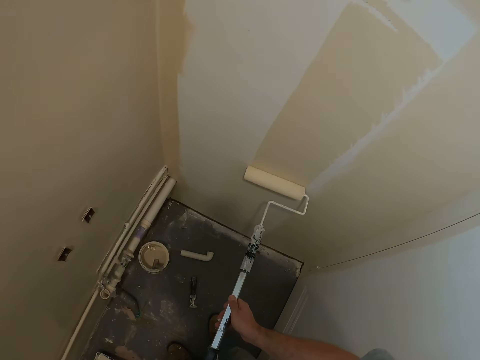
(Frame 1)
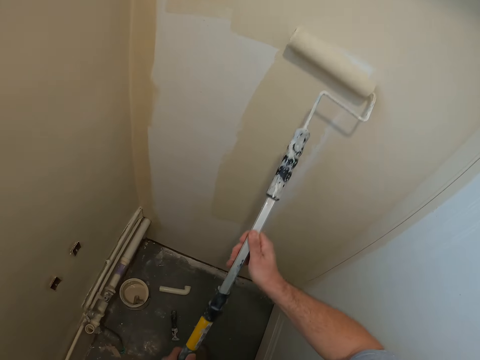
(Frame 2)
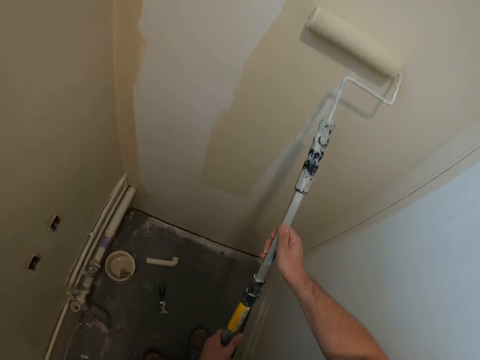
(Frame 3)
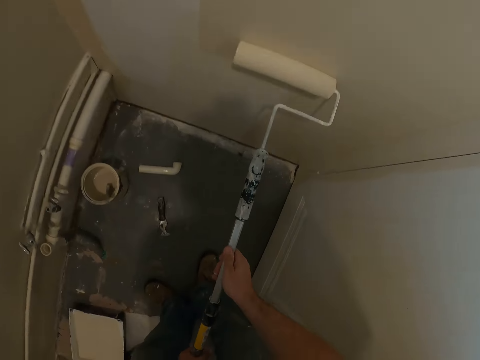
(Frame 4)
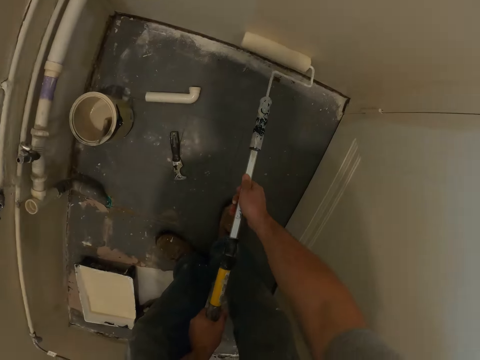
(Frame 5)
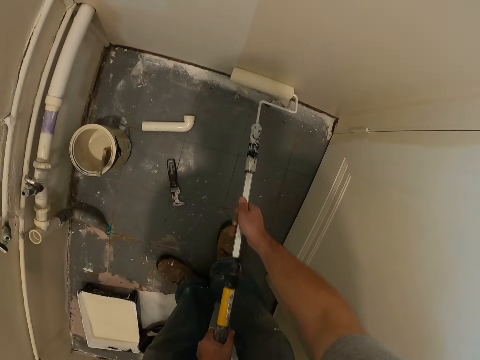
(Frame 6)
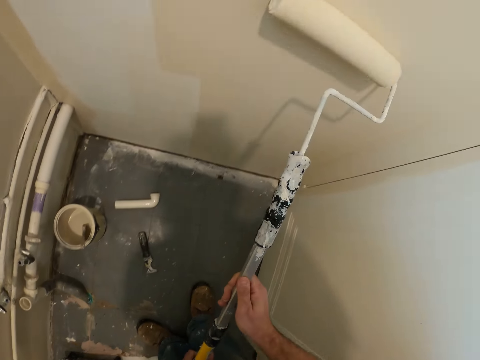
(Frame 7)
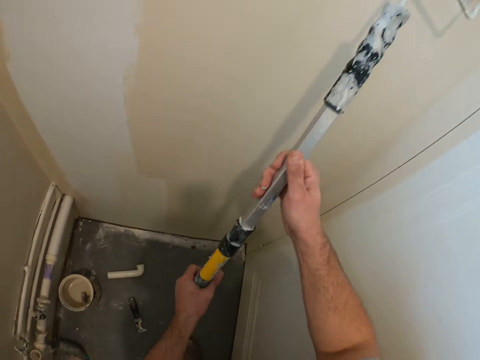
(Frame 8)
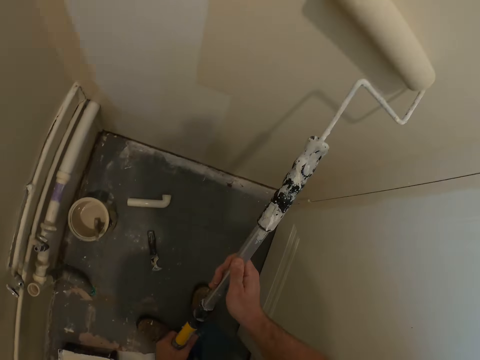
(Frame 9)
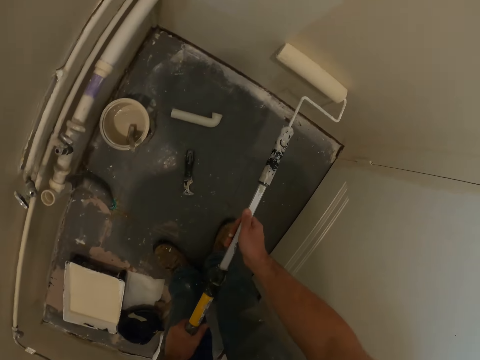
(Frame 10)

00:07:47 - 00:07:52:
The camera wearer paints the wall with a brush.

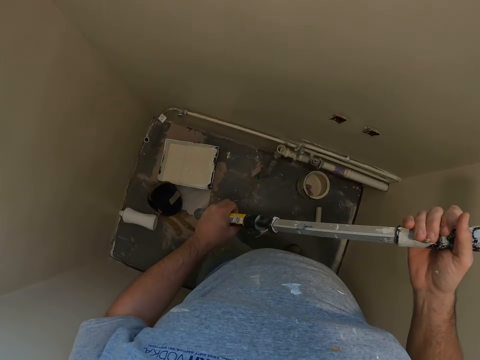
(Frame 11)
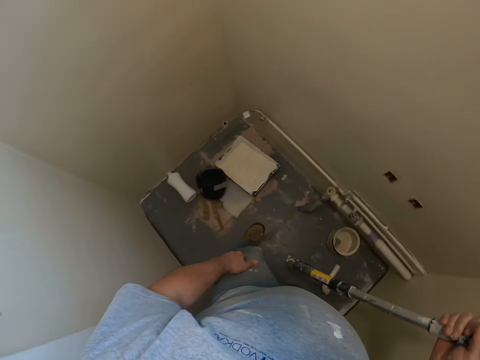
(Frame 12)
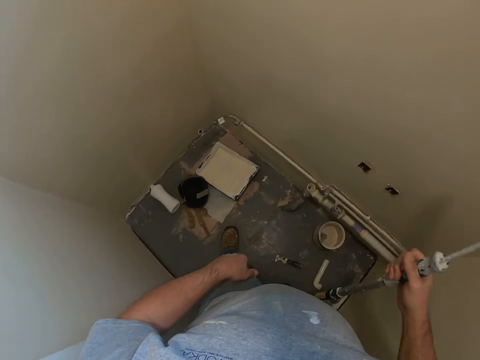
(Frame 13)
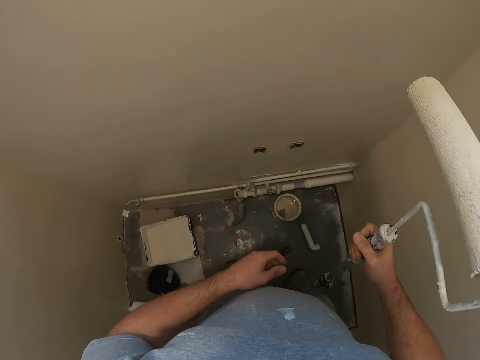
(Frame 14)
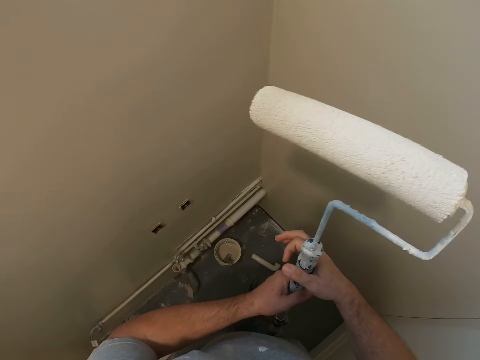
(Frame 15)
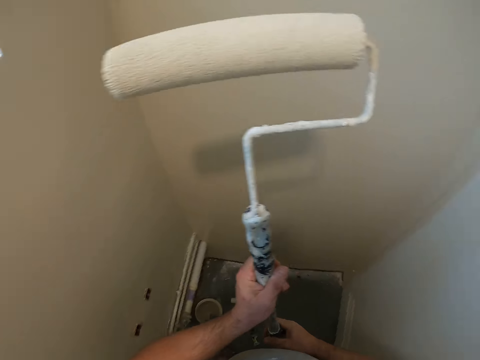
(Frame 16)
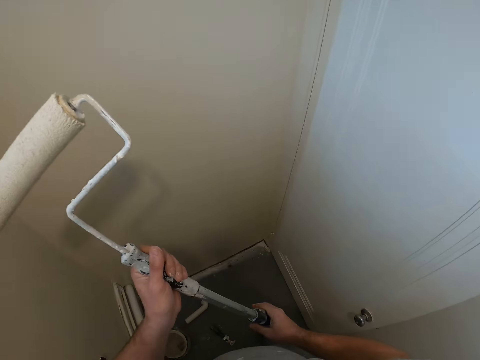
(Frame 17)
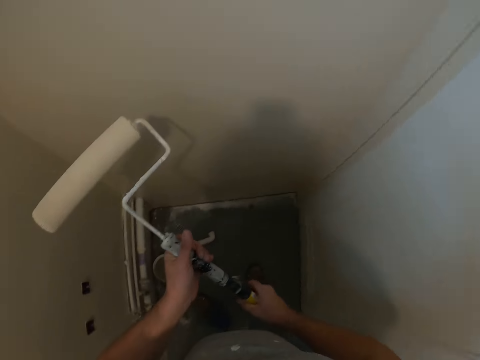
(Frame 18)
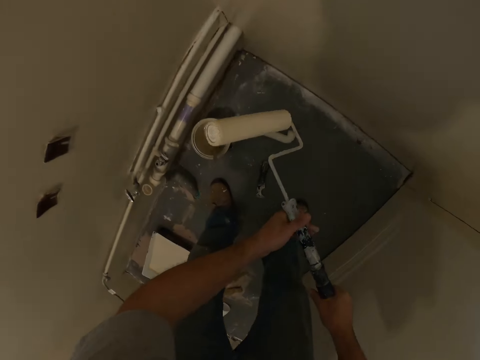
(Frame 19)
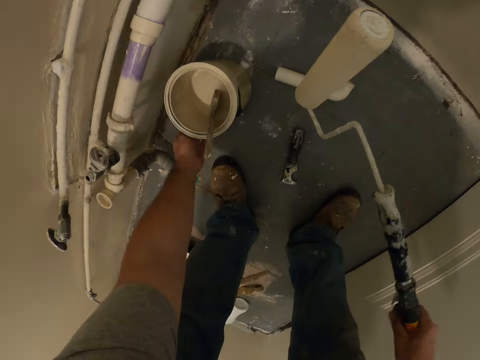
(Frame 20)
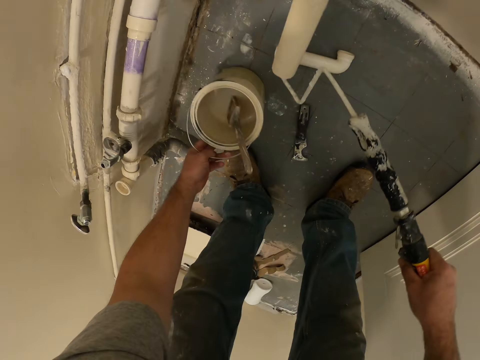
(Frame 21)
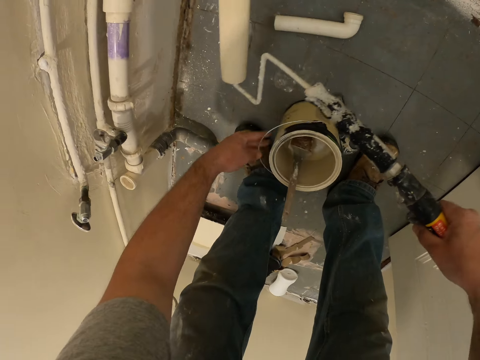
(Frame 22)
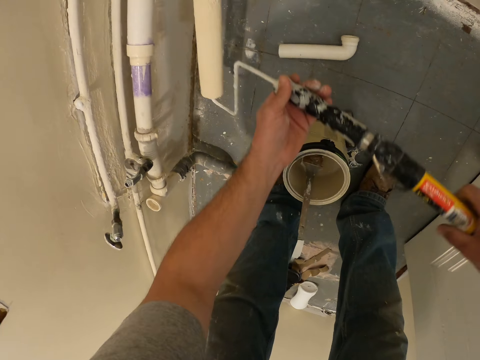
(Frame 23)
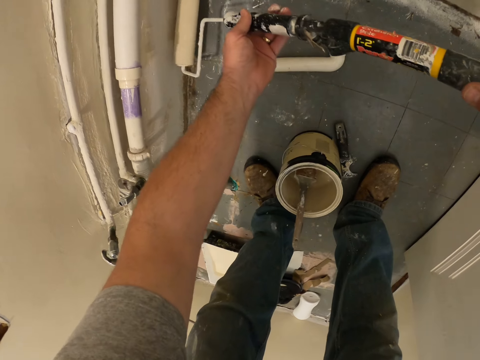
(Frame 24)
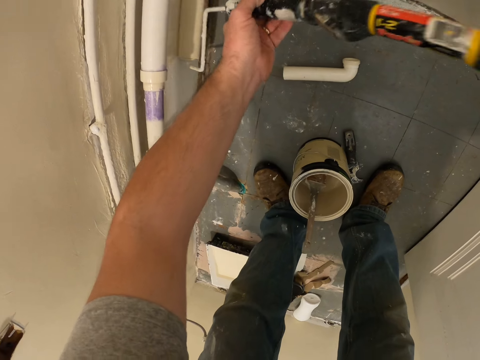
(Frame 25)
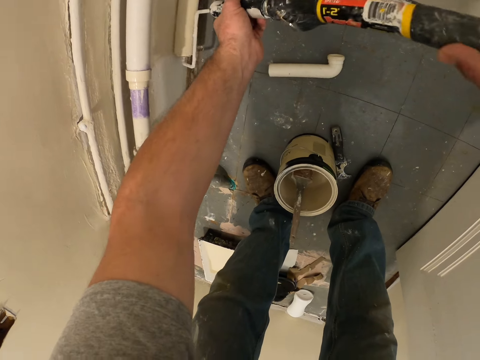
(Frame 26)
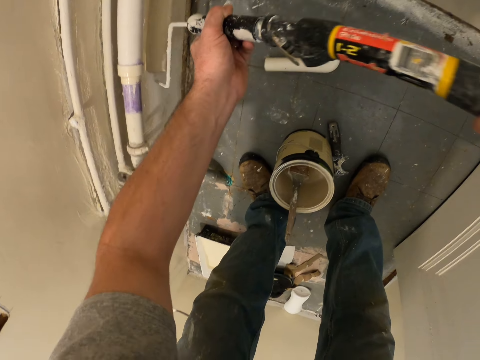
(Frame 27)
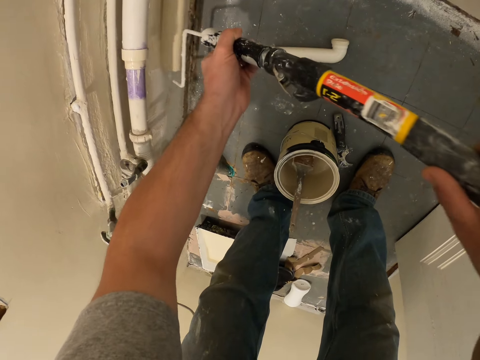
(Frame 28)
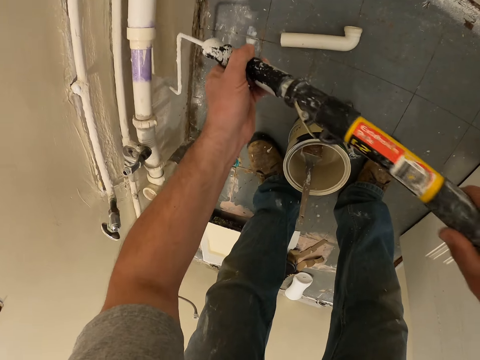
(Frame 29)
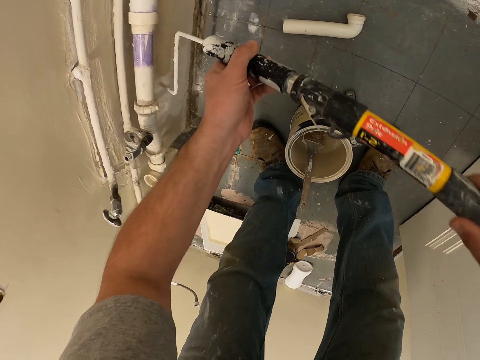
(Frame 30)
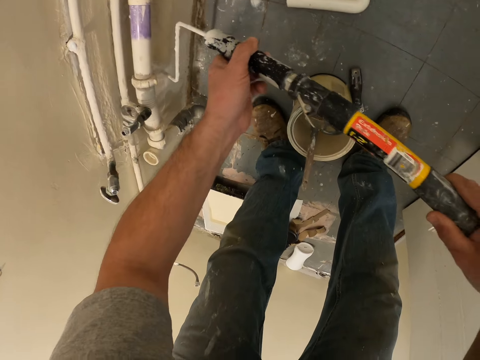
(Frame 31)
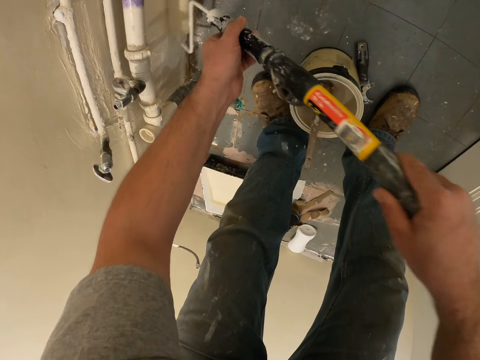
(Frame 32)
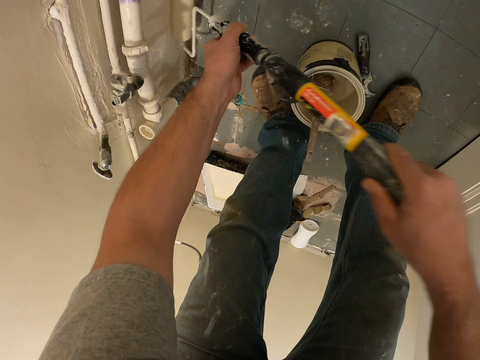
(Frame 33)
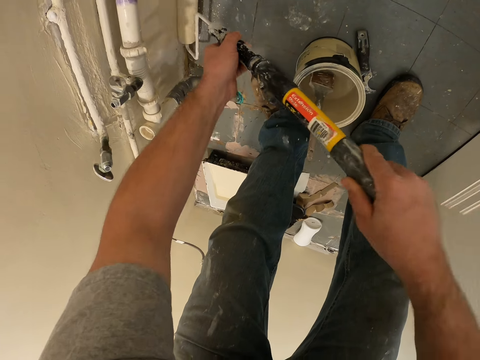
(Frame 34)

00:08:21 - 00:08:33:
The camera wearer stares at the room. They push a paint can aside. They paint the wall with a brush.

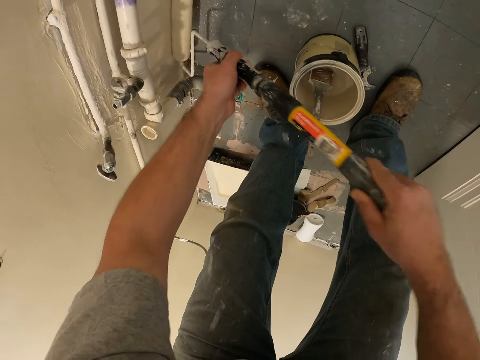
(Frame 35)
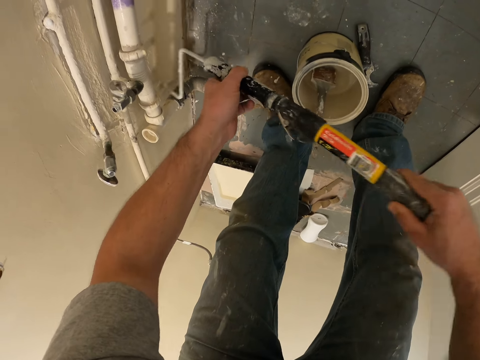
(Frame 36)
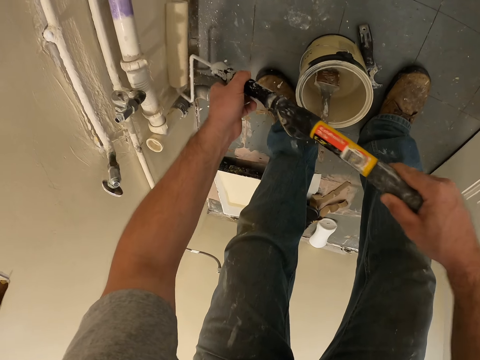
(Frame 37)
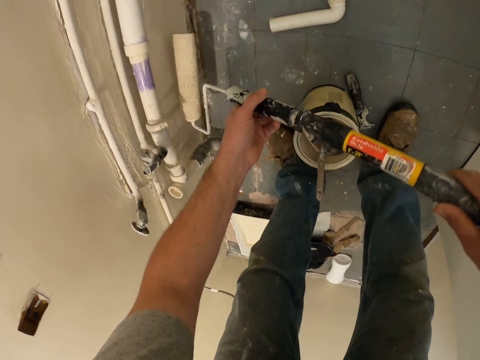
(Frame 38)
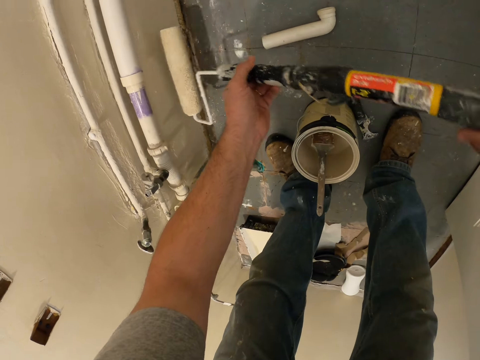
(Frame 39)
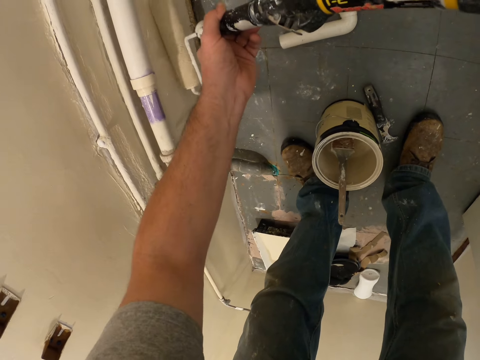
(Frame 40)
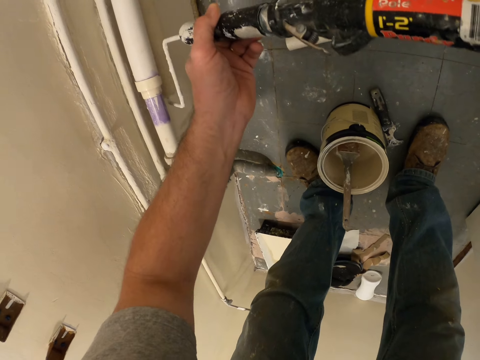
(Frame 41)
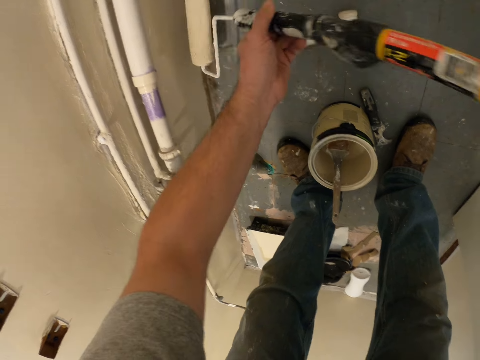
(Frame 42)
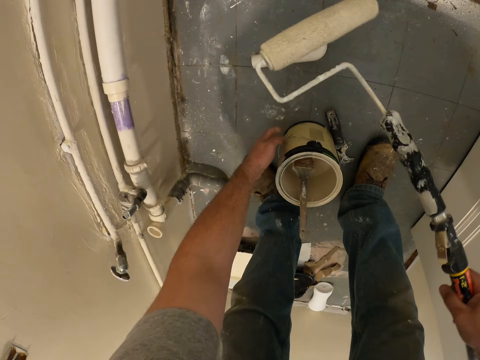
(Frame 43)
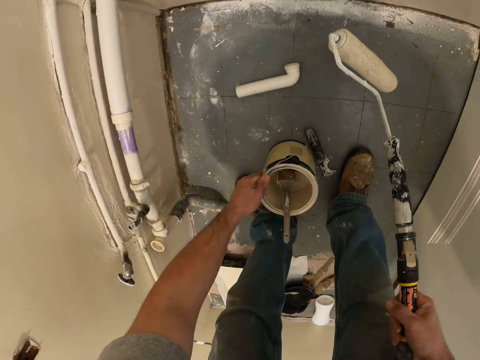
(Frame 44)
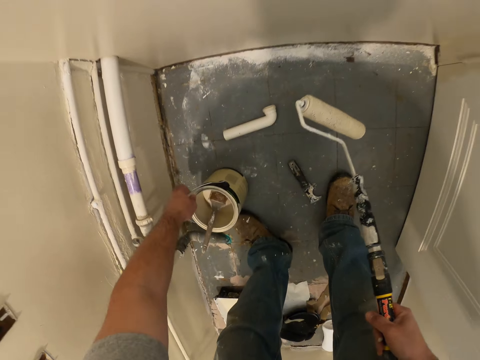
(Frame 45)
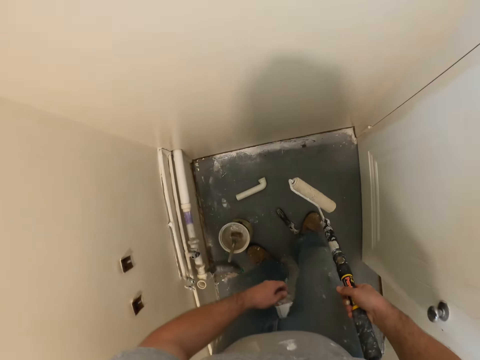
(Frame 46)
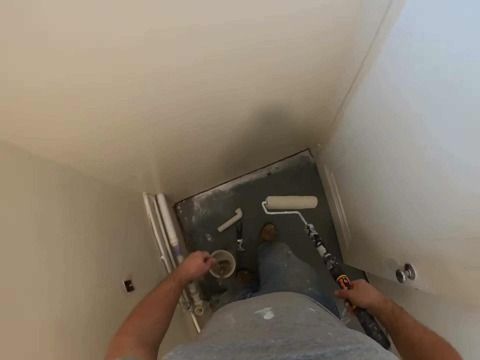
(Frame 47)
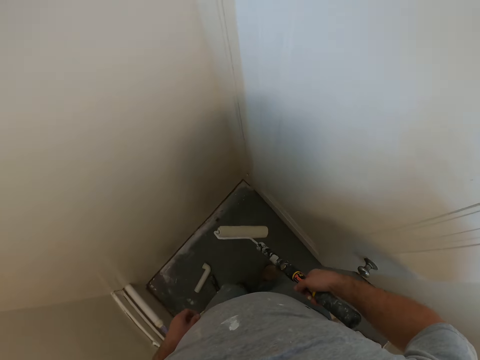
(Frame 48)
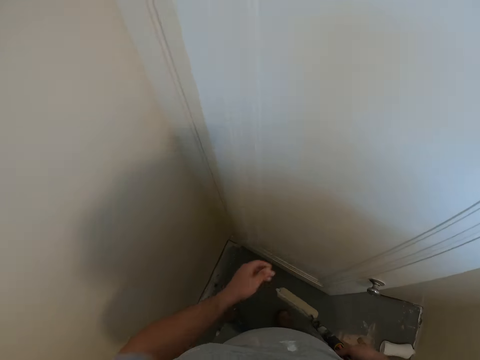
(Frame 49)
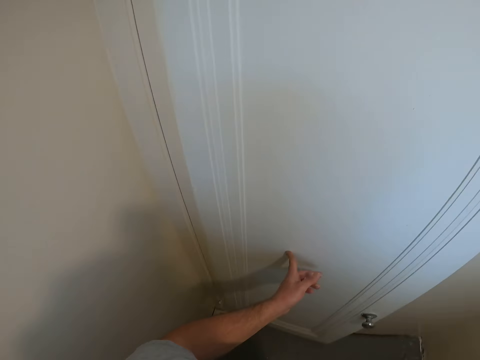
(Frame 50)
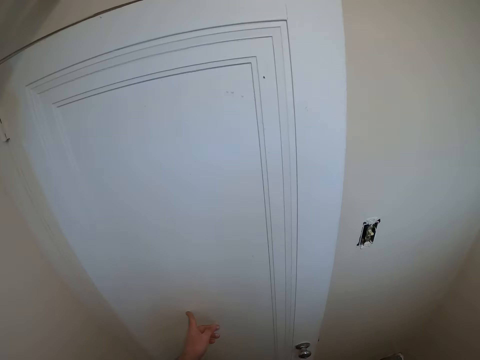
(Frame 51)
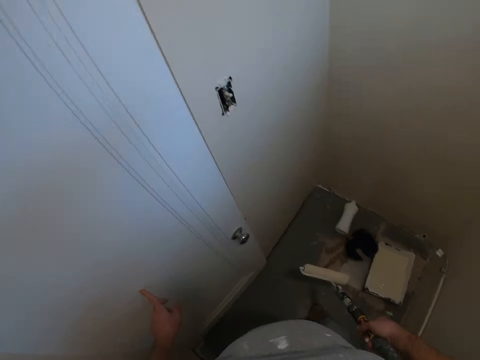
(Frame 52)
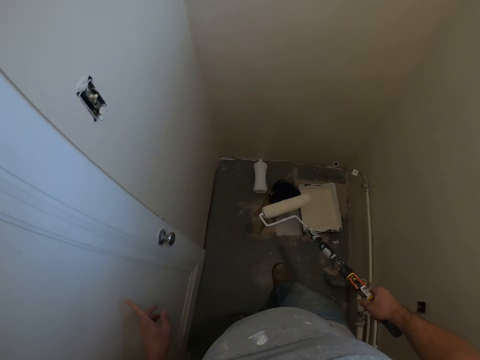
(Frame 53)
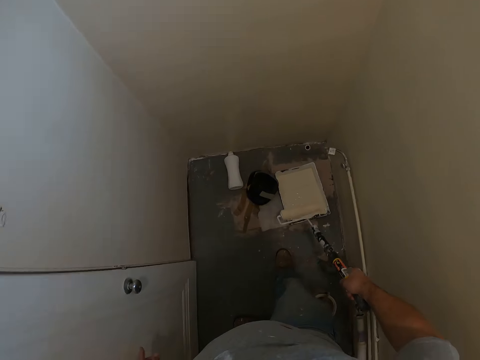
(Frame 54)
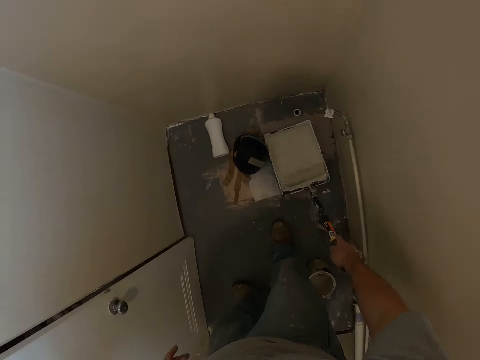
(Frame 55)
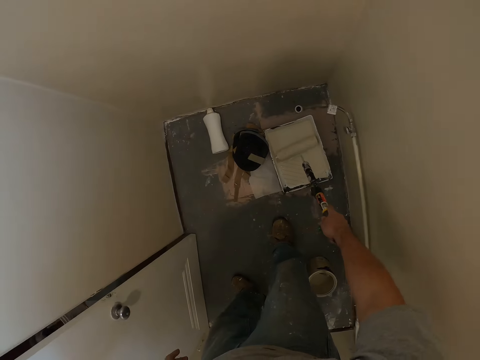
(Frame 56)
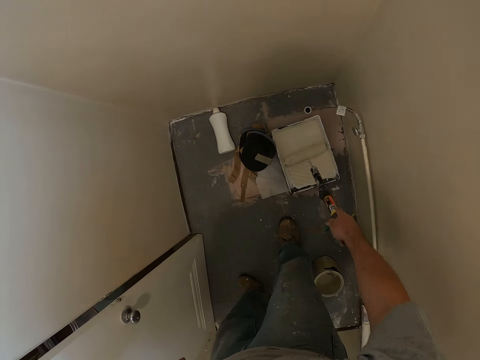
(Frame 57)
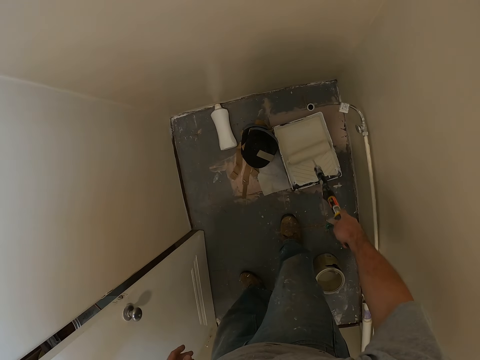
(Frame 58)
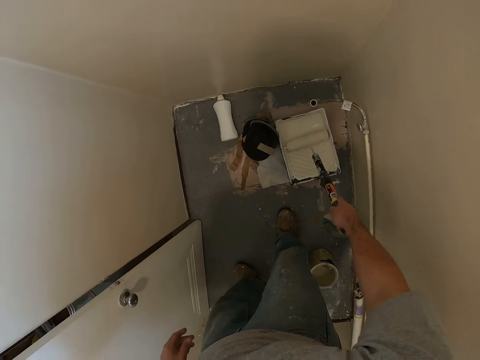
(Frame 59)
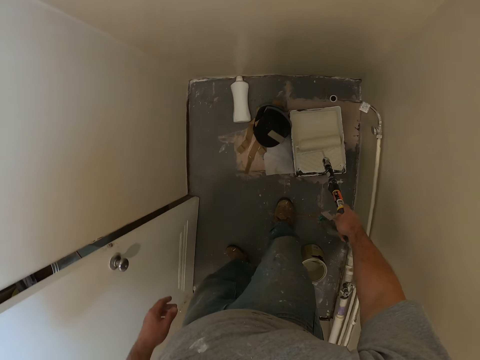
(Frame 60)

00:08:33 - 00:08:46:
The camera wearer pushes the paint can against the wall. They turn around the room. They scrub the door with a finger. They dip the paint brush into a paint tray.
